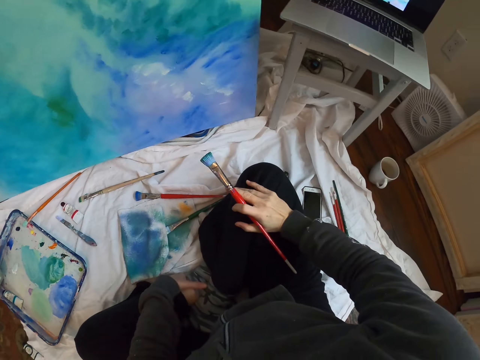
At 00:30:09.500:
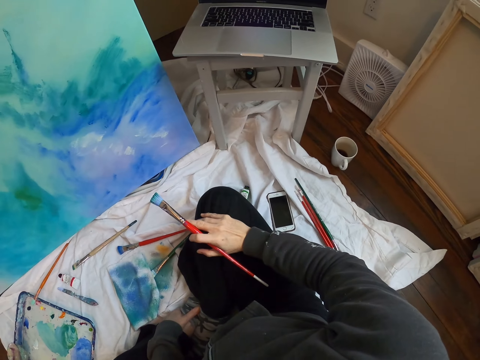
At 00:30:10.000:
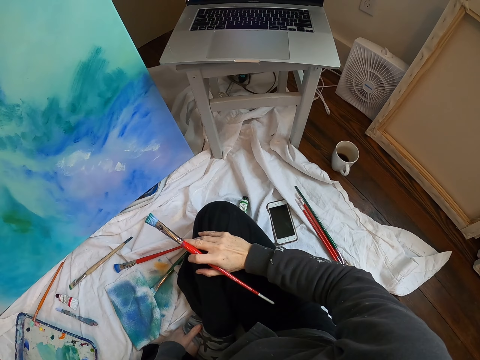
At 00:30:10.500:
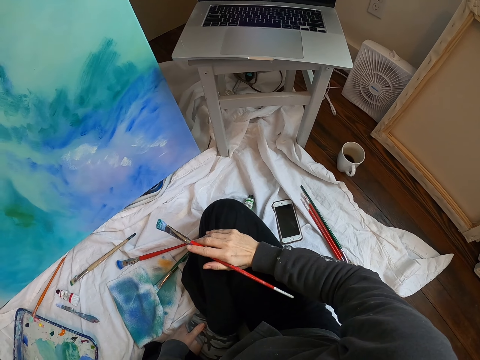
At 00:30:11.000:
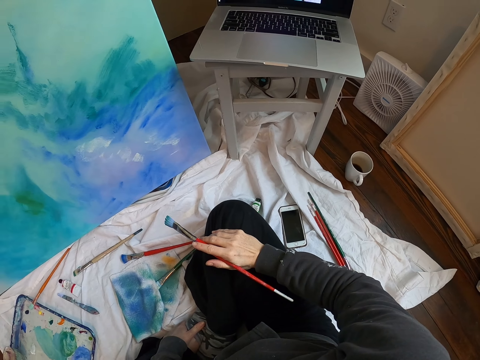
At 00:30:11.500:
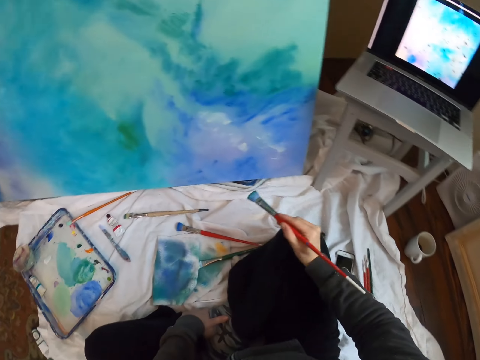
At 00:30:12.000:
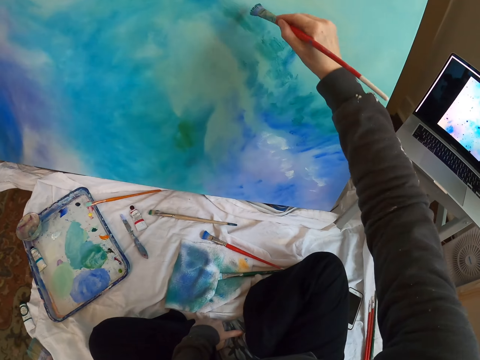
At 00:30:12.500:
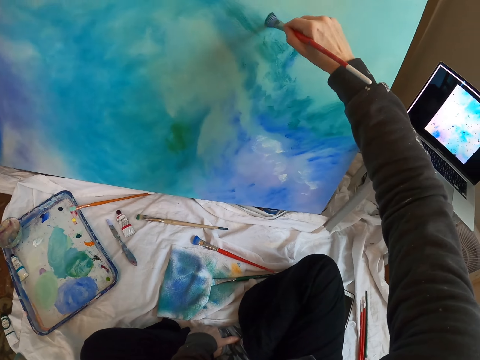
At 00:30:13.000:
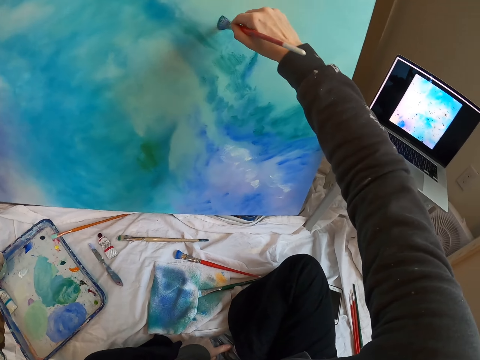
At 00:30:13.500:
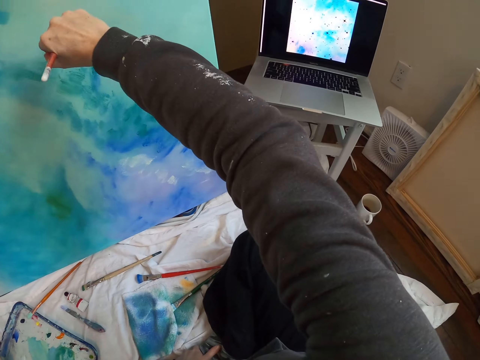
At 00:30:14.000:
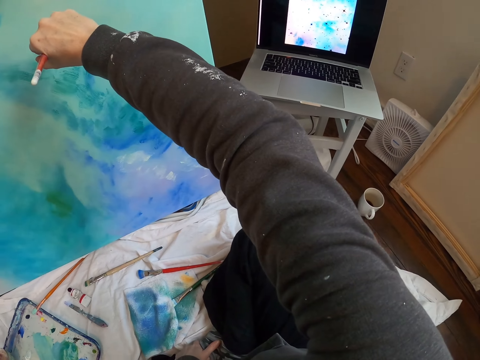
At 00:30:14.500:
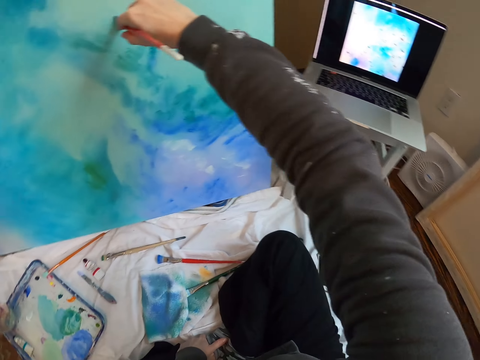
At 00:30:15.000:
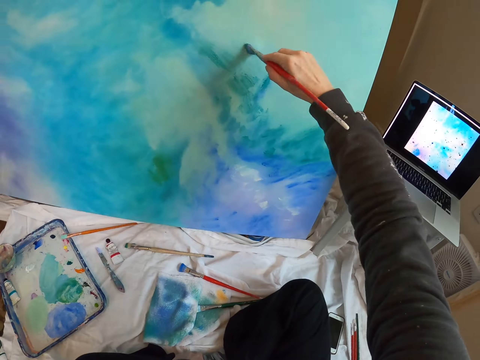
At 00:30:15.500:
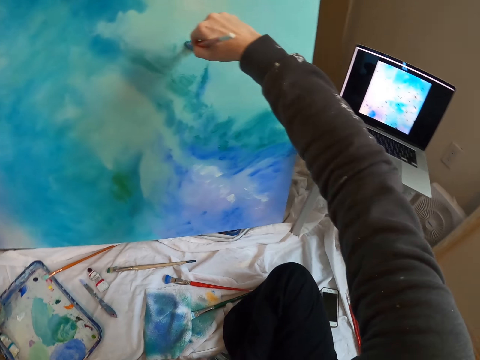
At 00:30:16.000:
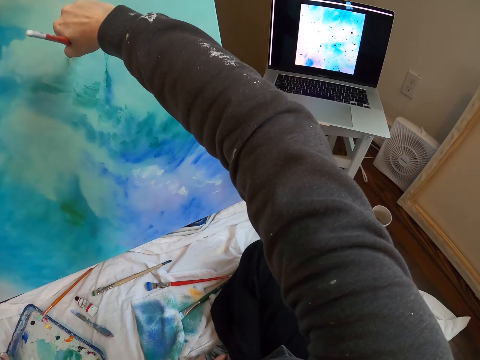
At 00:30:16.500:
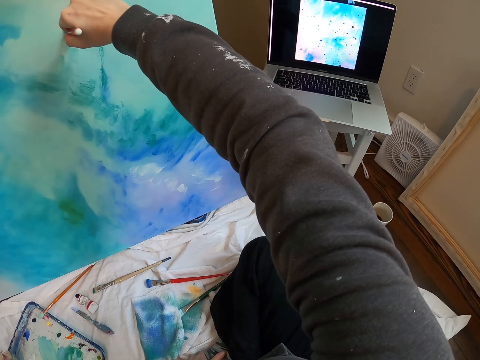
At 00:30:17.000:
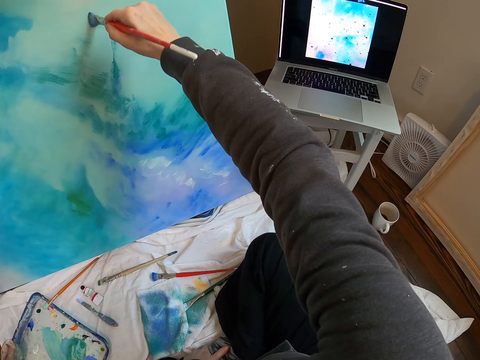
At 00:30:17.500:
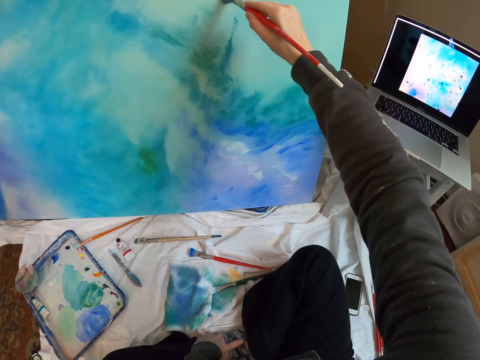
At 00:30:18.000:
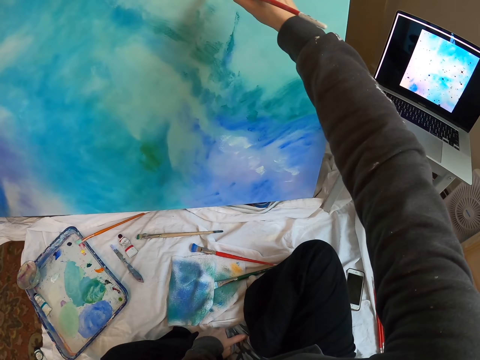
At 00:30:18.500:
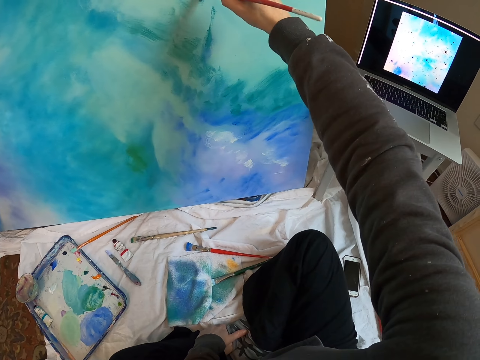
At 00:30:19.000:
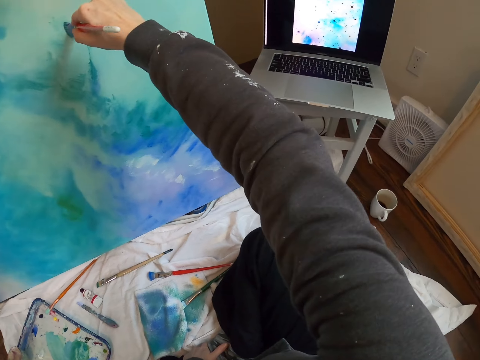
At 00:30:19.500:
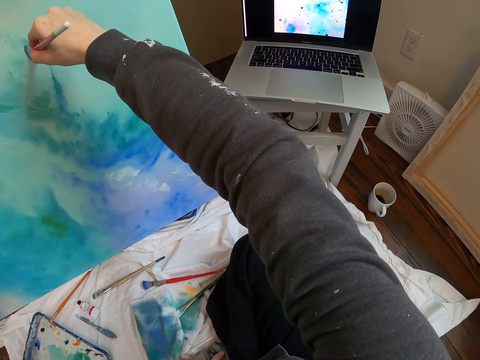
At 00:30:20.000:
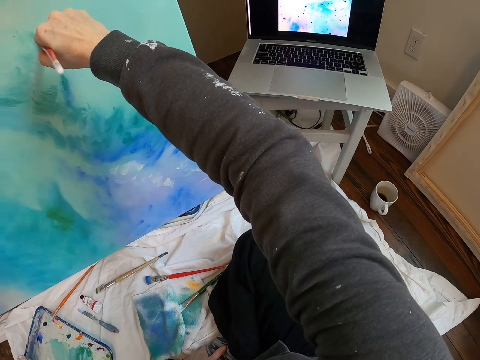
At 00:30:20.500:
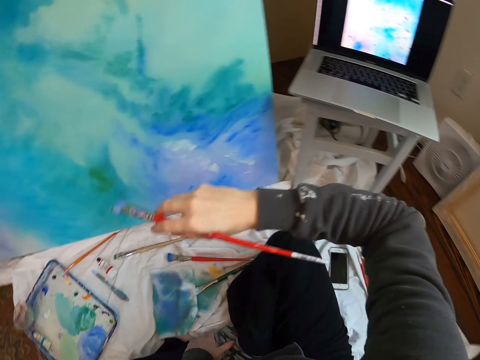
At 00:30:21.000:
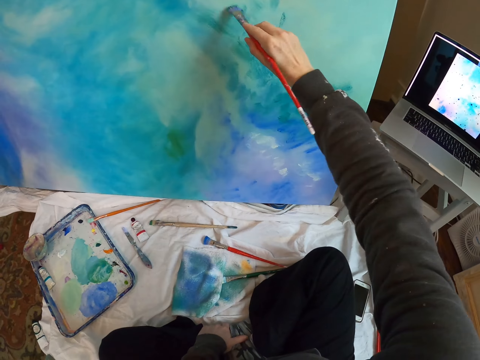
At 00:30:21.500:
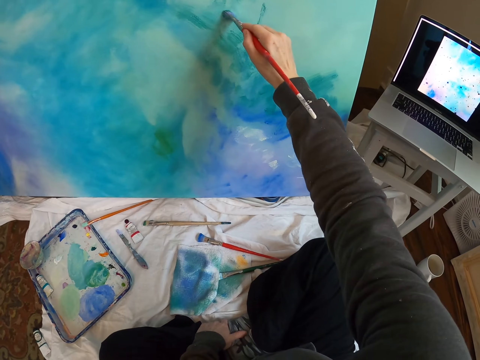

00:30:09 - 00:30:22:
The camera wearer paints the wall art with a paintbrush. They look at the laptop.

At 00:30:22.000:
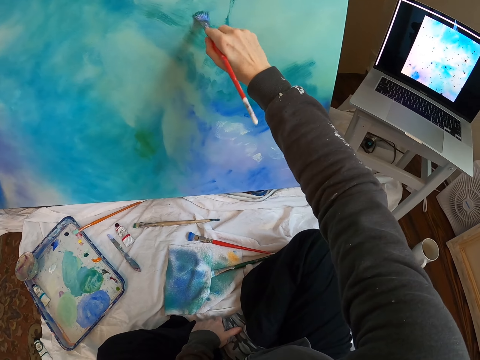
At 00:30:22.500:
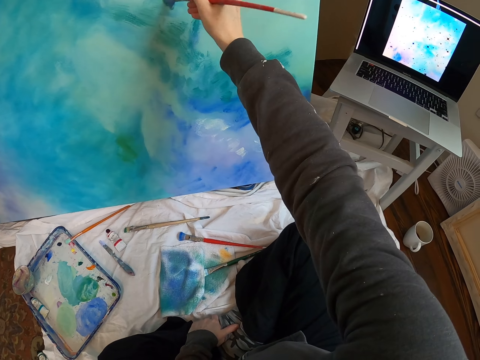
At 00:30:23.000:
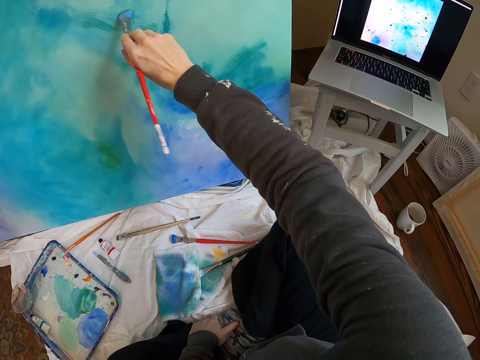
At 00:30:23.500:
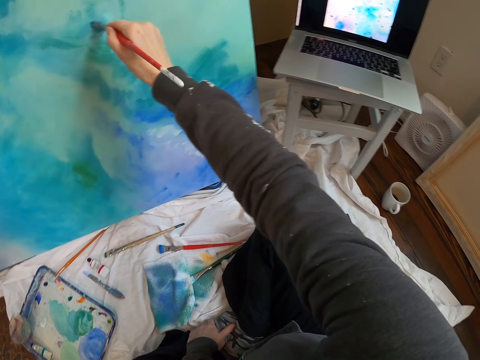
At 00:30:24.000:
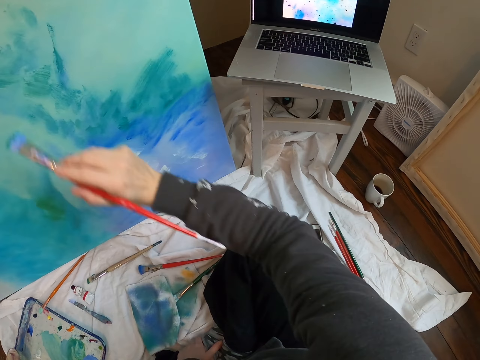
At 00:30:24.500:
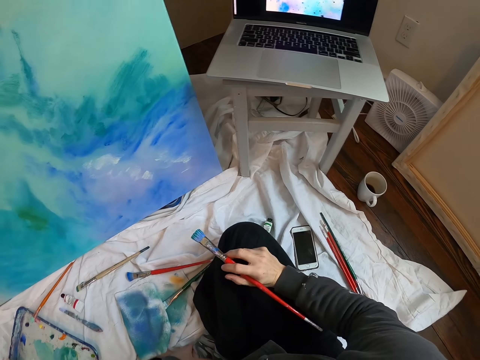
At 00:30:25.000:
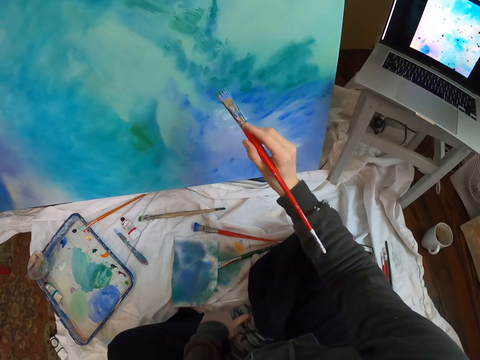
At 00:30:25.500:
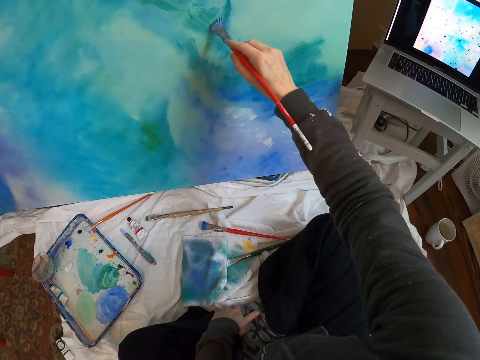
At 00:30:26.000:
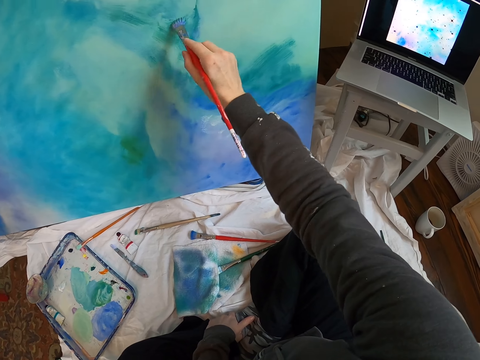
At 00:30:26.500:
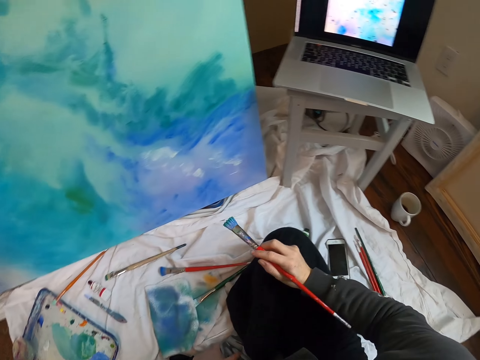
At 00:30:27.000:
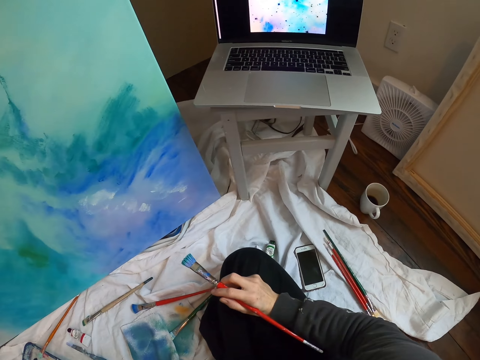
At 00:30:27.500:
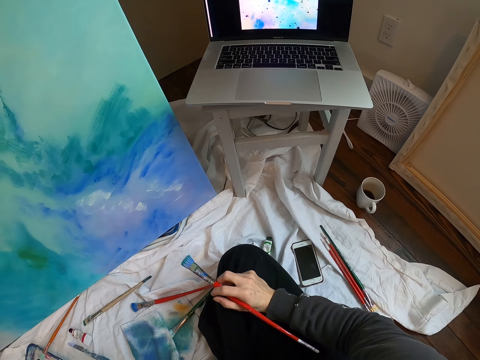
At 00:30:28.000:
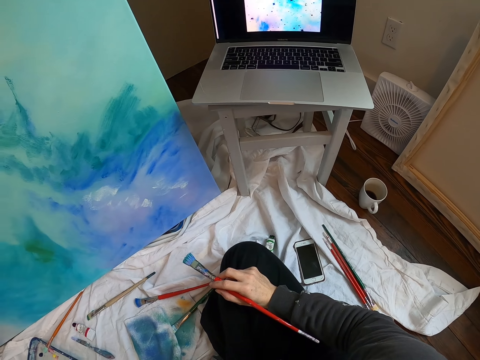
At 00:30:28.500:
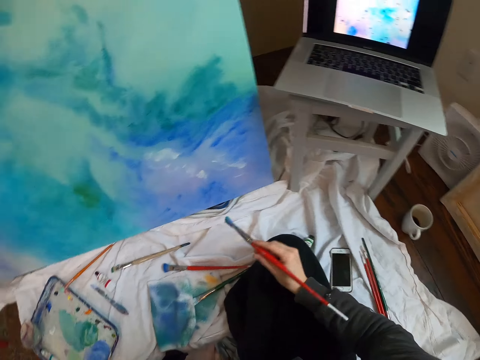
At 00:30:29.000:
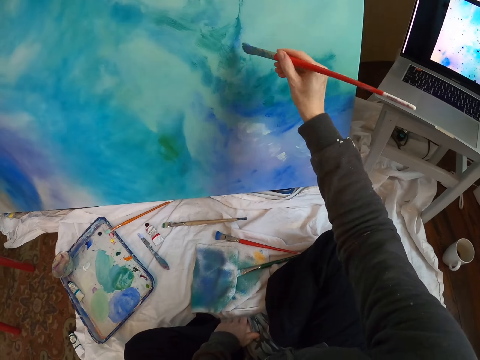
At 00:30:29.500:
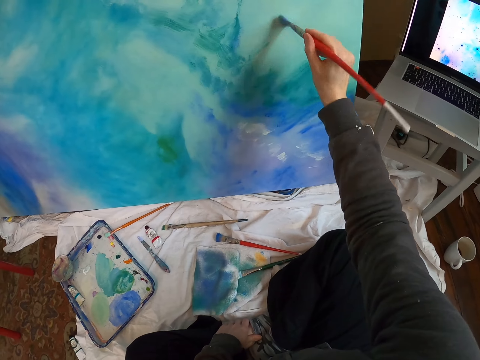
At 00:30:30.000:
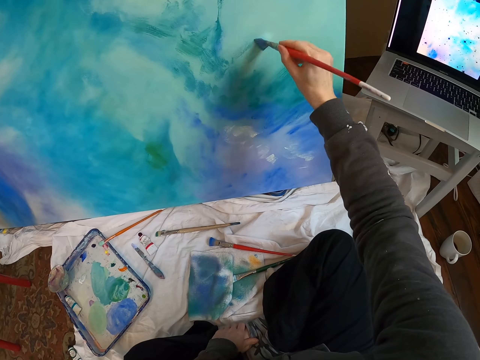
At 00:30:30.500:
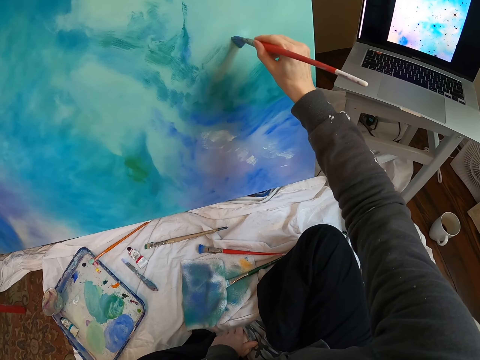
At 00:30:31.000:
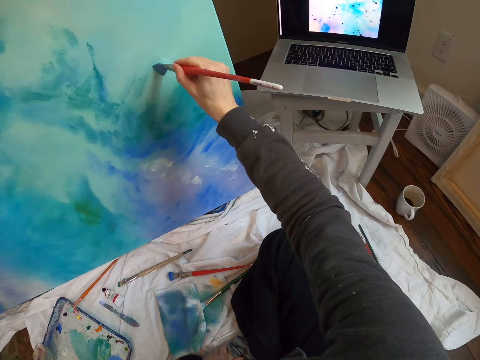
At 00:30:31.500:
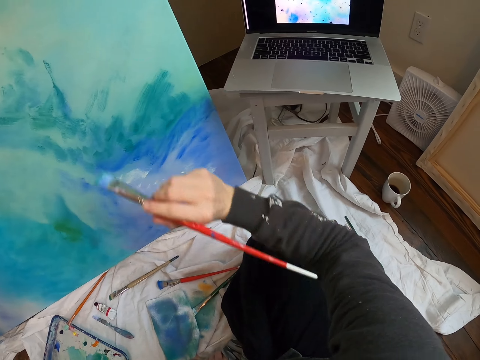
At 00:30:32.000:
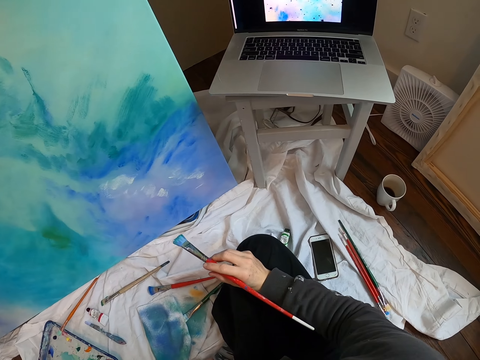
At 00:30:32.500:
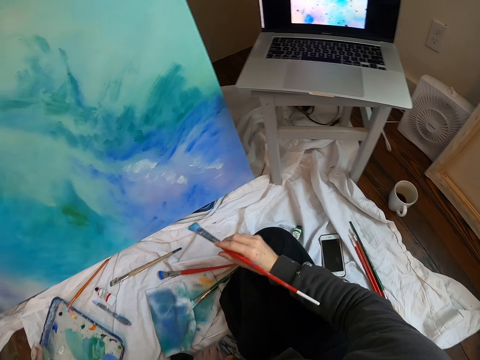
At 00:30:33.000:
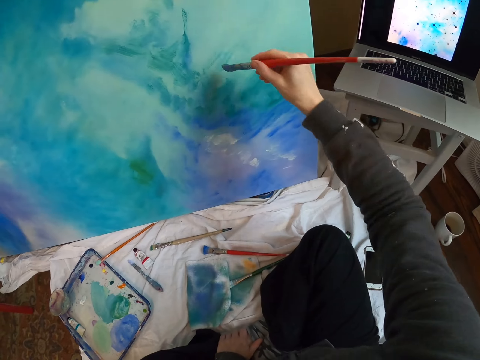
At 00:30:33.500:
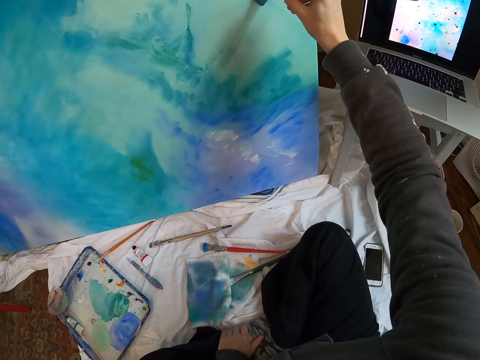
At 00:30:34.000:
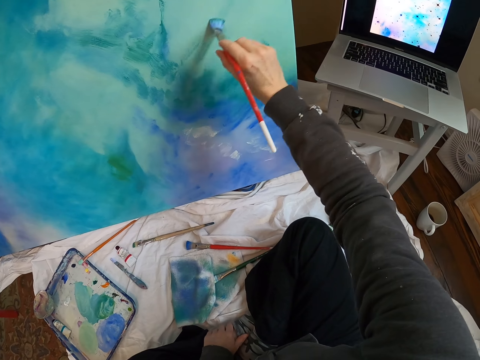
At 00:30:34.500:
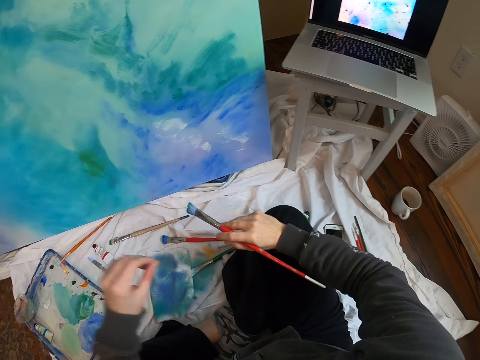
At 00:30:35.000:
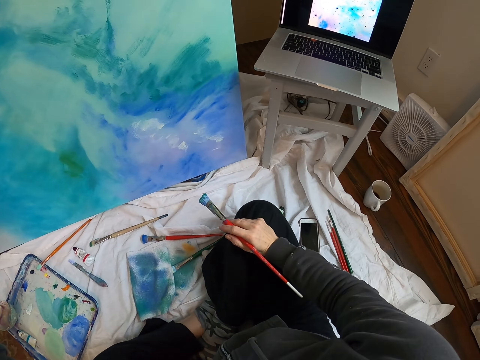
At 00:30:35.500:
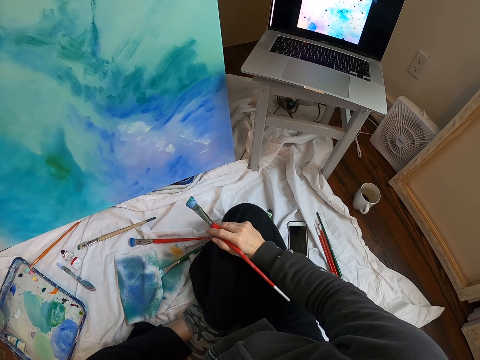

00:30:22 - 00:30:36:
The camera wearer looks at the computer. They paint the wall art with a paintbrush. They look at the laptop. They paint the wall art with a paintbrush. They look at the laptop. They paint the wall art with a paintbrush. They look at the laptop.
